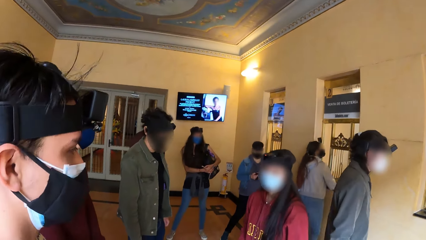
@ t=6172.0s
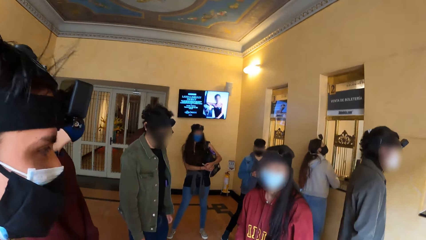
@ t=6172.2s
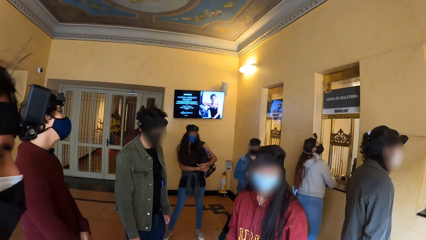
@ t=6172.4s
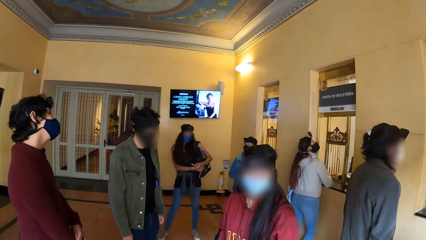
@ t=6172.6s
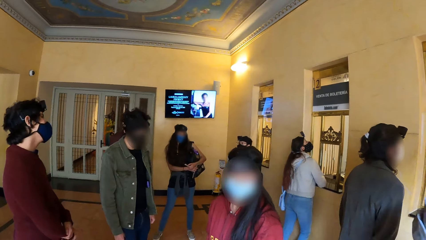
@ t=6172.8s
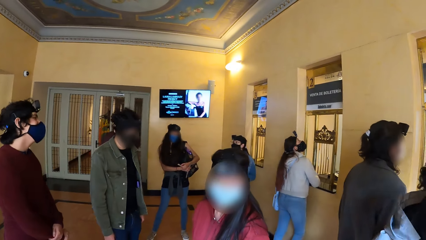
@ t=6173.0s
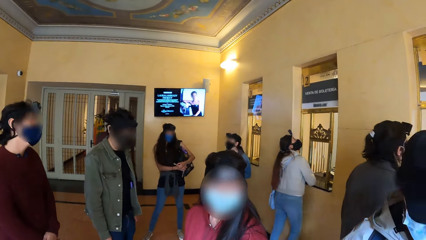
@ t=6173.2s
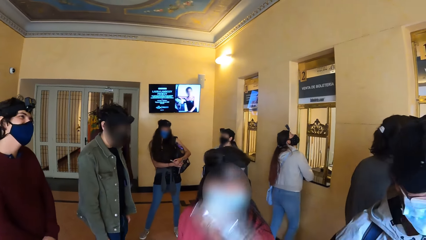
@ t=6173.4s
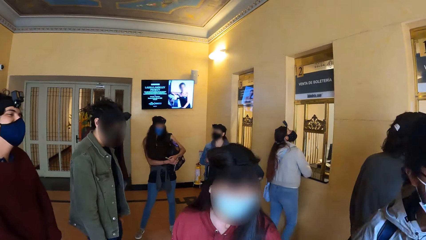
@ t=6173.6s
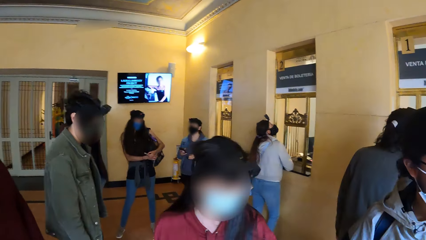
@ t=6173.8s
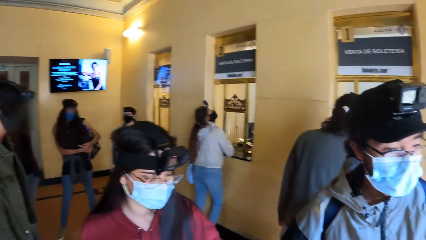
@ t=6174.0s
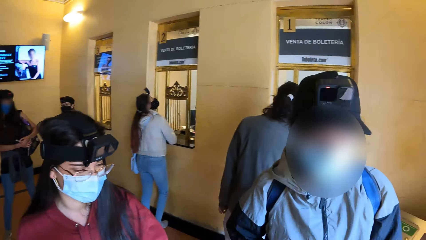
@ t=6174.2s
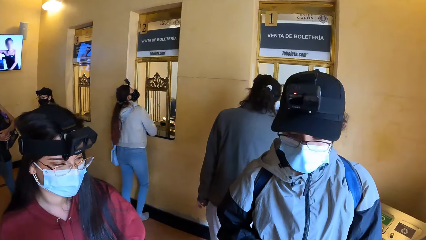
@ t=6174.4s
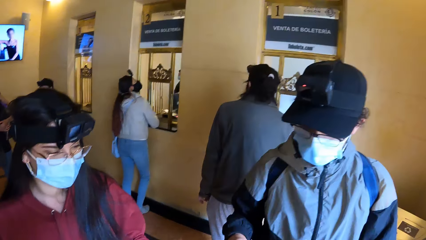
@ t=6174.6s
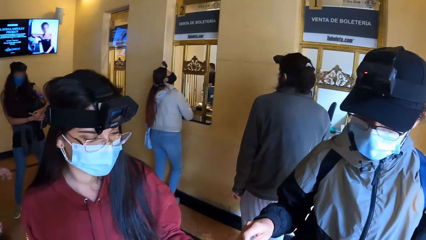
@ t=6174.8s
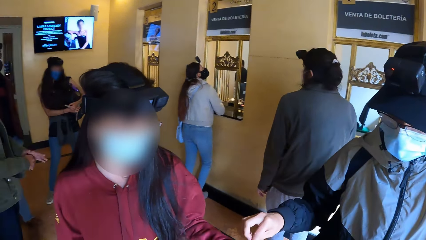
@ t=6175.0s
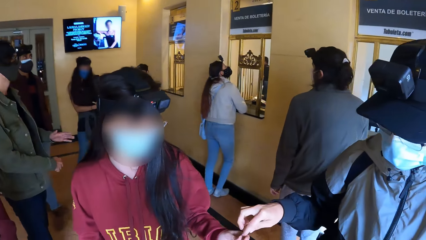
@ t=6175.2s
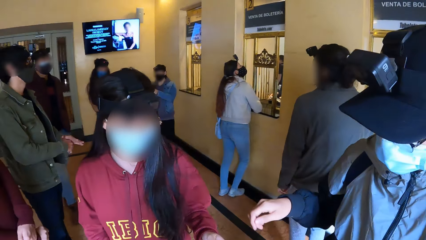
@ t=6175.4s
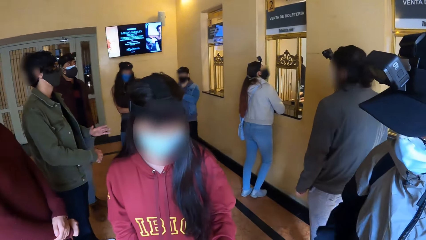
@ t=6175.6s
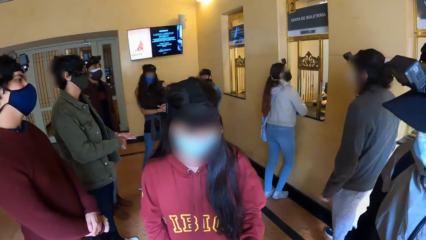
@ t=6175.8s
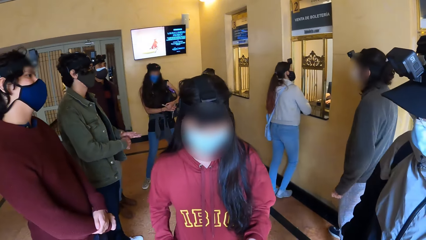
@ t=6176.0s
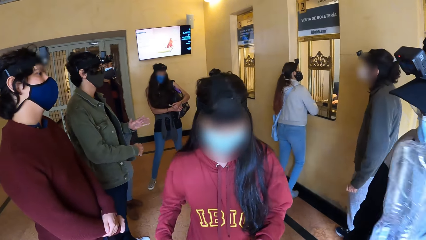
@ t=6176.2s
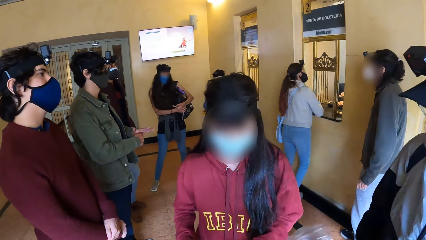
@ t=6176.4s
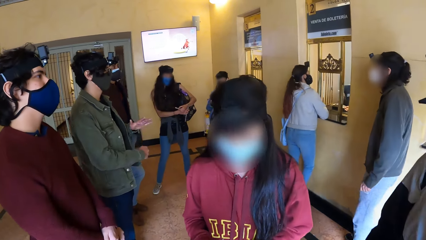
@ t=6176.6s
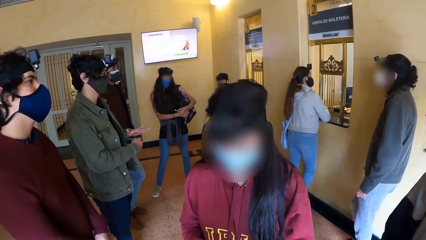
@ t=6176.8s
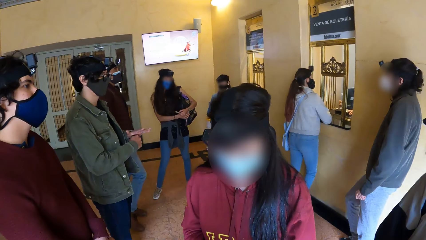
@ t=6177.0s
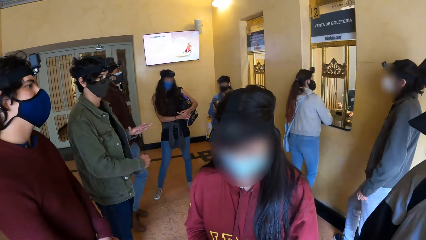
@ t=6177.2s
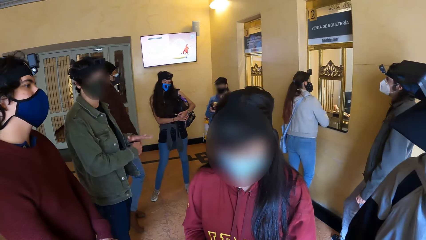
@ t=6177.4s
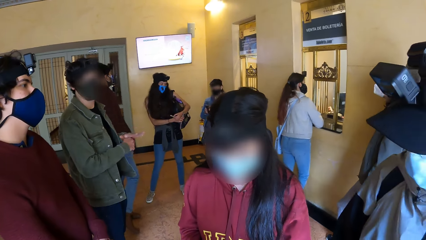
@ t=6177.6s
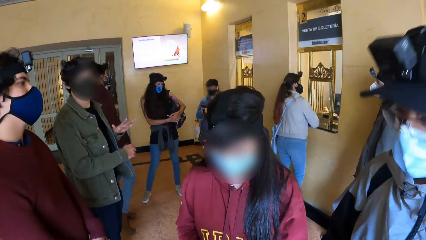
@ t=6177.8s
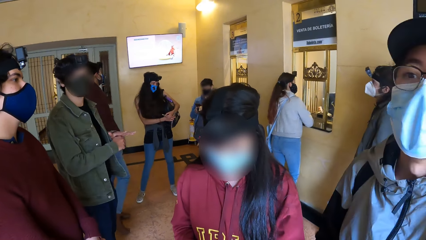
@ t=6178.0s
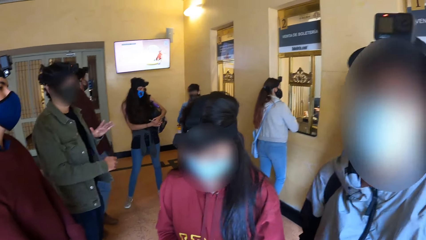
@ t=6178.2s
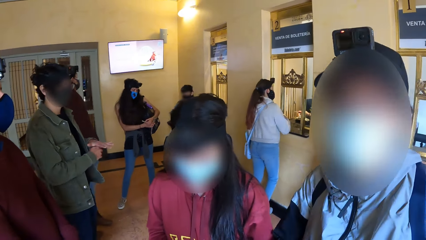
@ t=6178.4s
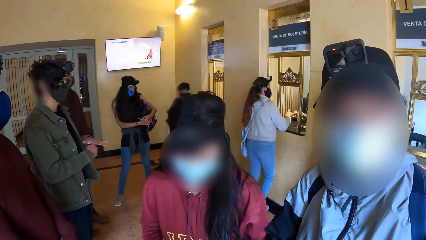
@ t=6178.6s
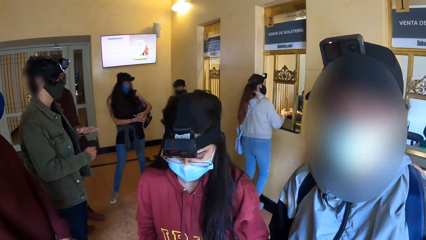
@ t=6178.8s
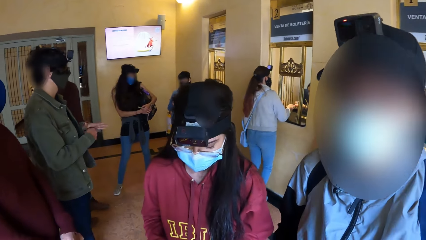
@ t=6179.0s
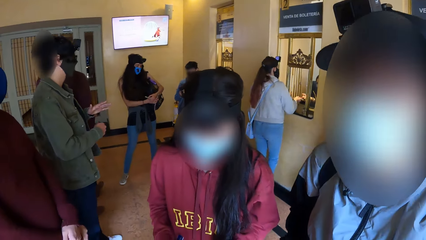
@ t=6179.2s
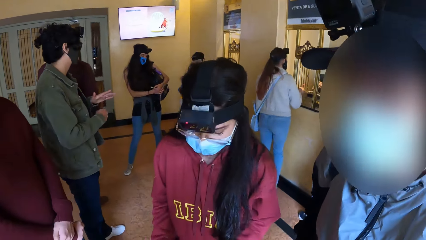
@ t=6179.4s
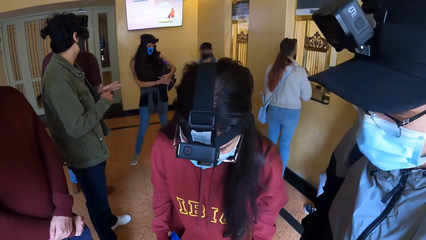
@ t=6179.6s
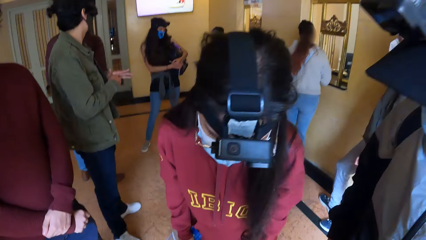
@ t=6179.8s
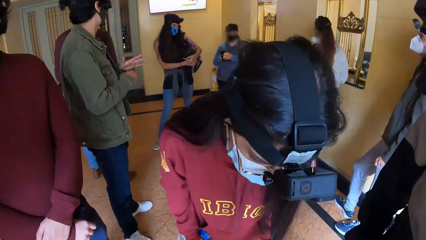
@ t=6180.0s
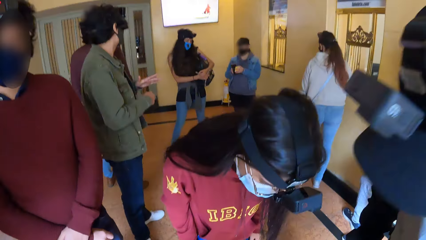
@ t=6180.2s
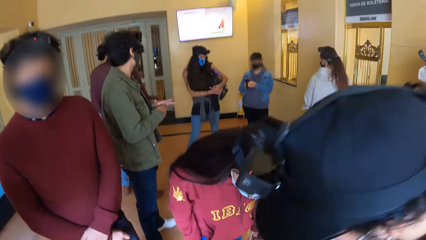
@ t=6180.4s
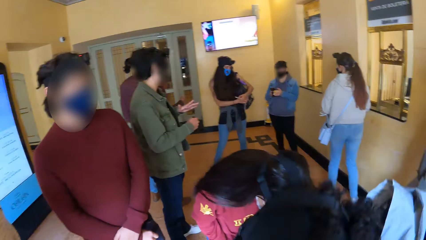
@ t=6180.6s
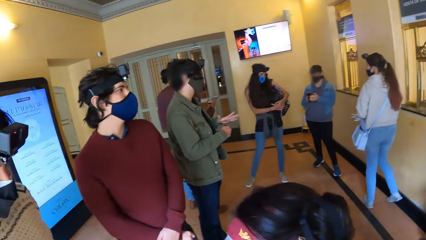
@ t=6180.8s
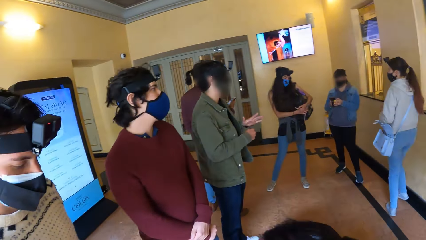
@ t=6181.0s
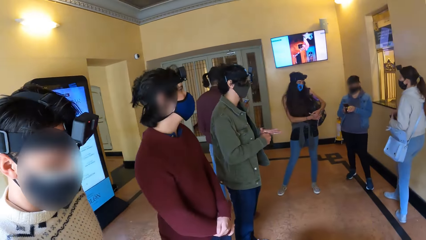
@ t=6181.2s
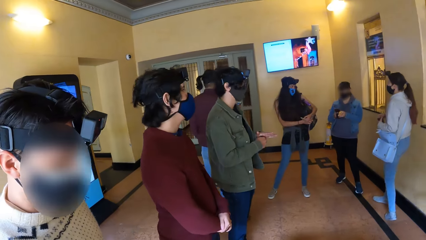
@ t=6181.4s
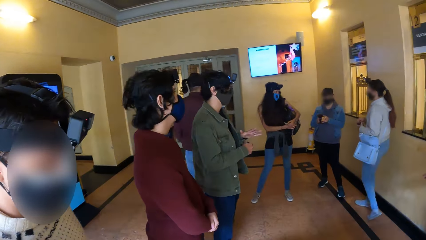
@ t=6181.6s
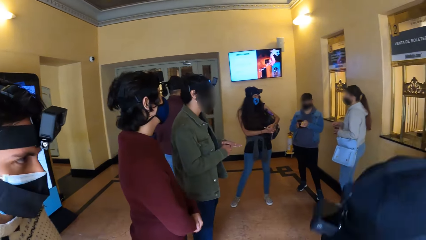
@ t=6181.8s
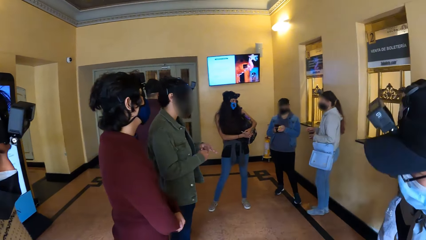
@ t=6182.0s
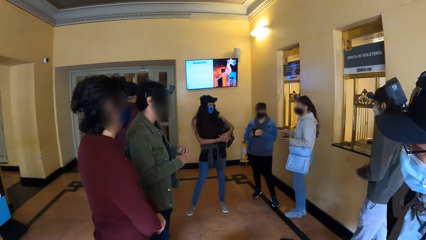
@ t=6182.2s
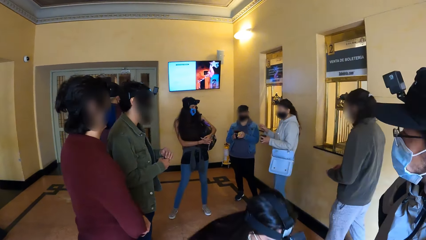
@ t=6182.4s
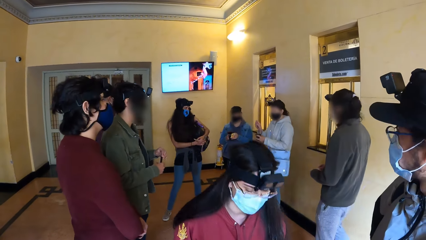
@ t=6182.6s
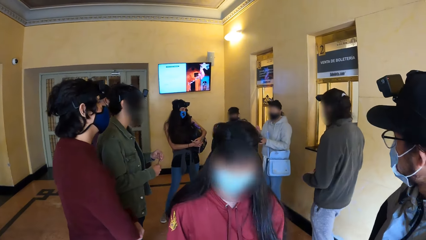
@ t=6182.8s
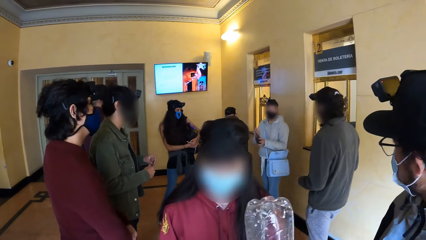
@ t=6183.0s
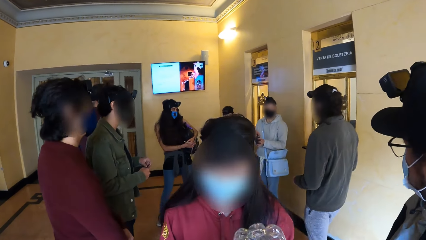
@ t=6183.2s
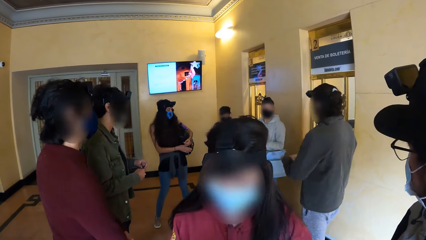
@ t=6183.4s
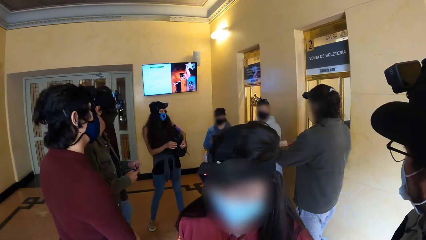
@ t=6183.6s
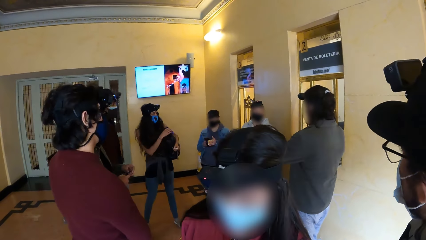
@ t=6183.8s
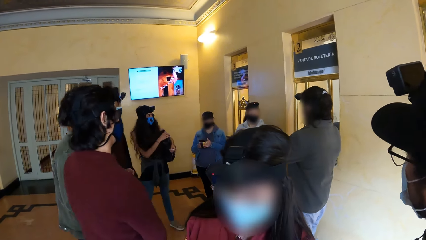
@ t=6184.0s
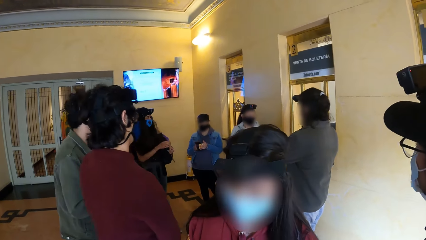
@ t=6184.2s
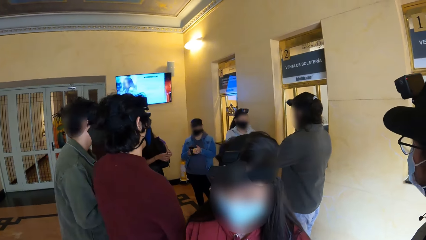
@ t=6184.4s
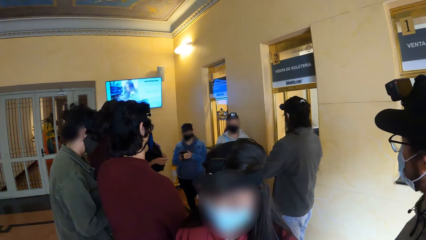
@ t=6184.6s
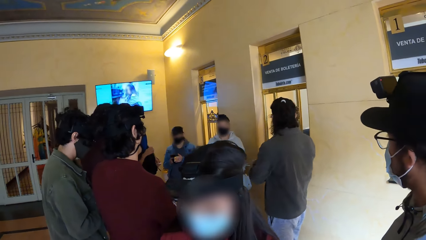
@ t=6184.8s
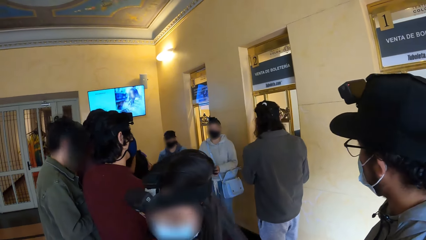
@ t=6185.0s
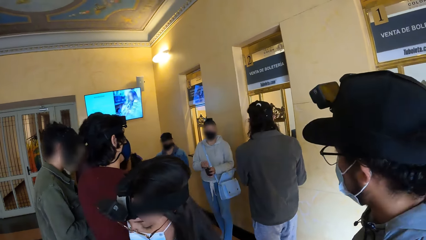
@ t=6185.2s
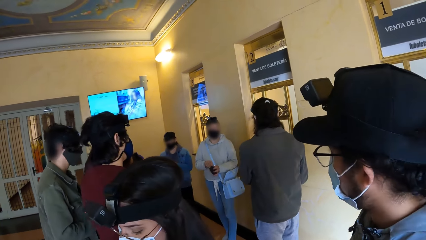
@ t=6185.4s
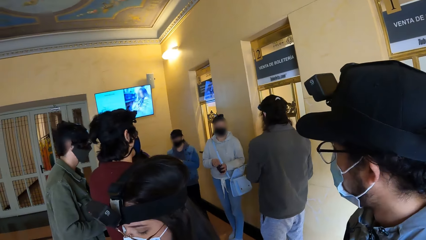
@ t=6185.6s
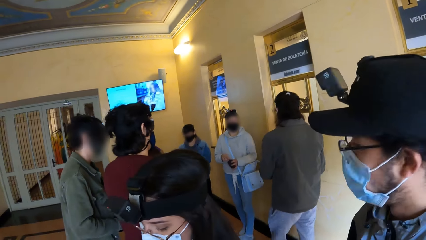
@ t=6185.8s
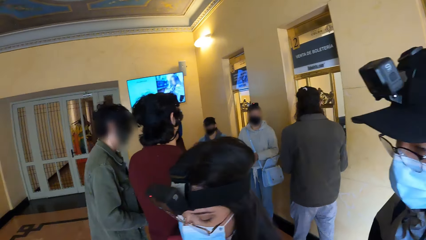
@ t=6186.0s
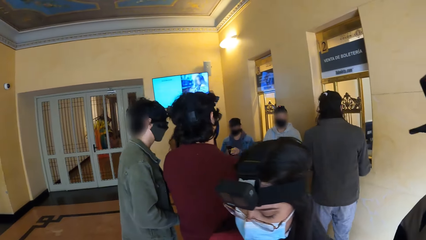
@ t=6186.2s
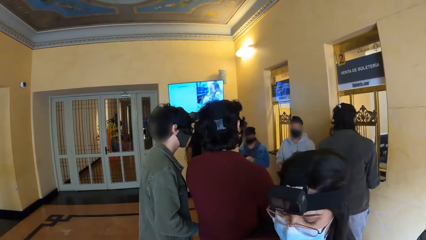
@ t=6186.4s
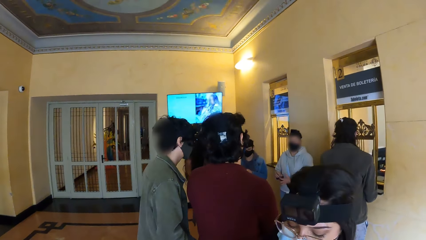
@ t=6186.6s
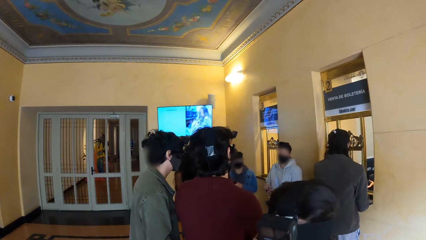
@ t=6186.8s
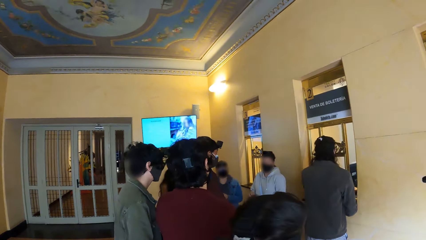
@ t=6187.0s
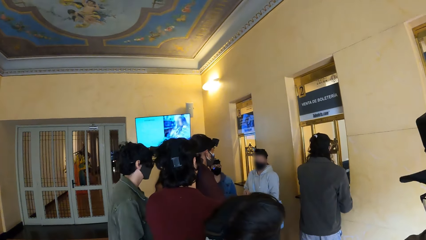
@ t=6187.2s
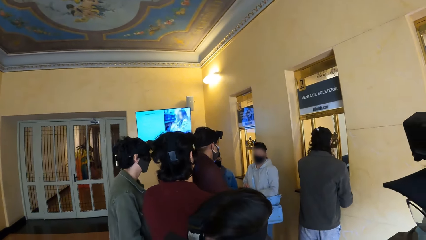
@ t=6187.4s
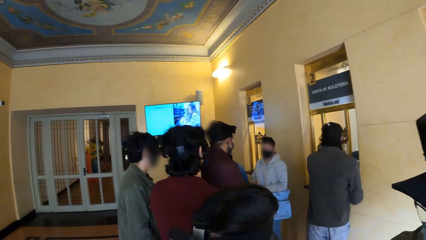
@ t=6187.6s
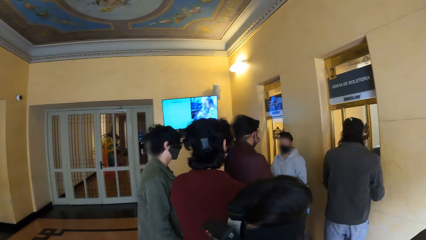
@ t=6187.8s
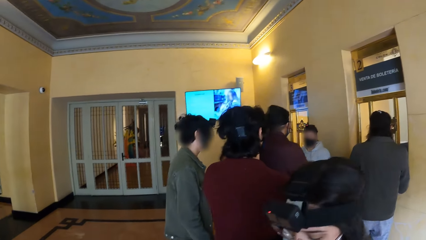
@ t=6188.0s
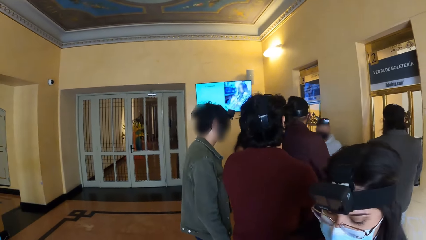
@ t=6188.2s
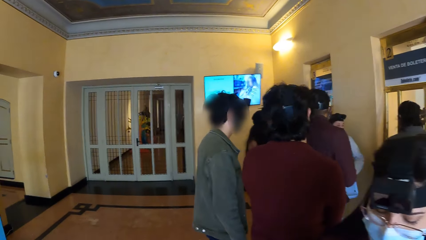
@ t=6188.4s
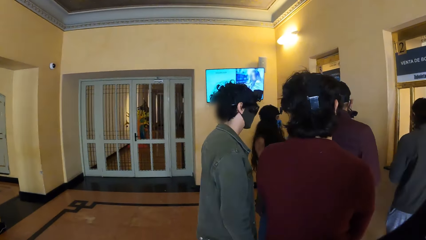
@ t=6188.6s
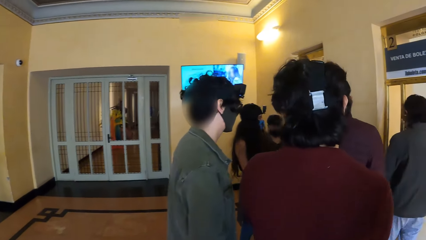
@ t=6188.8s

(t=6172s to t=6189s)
The camera wearer looks around. A man interacts with a woman.
